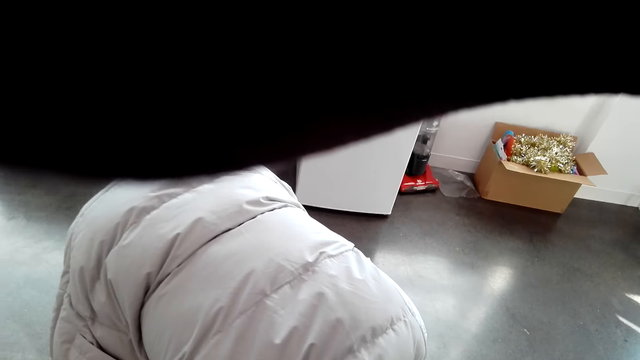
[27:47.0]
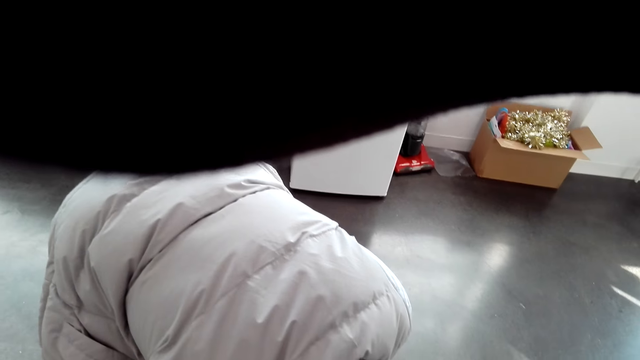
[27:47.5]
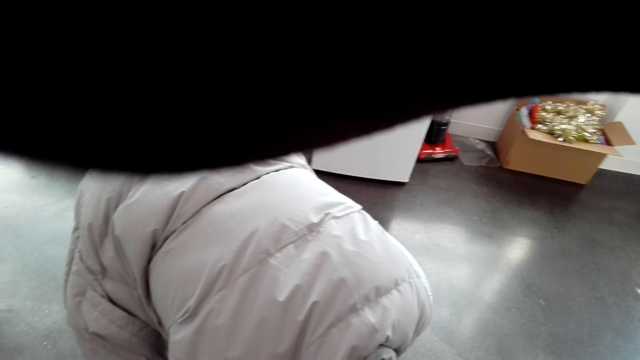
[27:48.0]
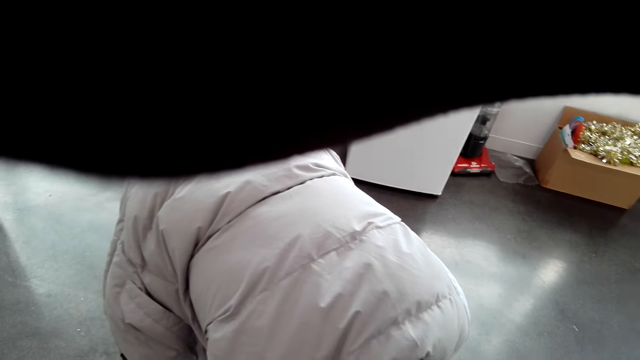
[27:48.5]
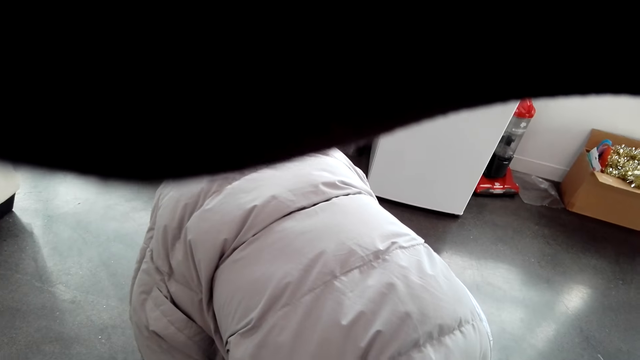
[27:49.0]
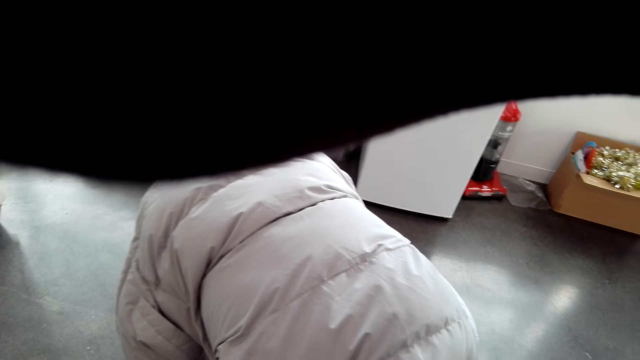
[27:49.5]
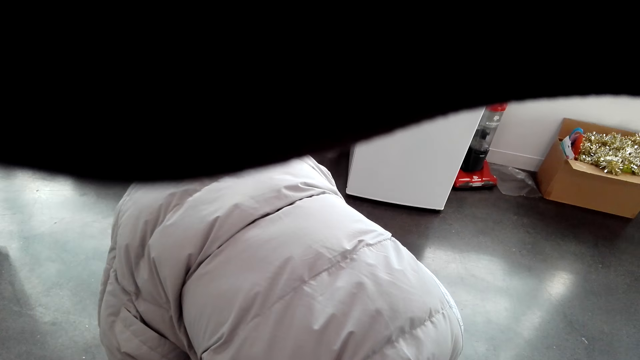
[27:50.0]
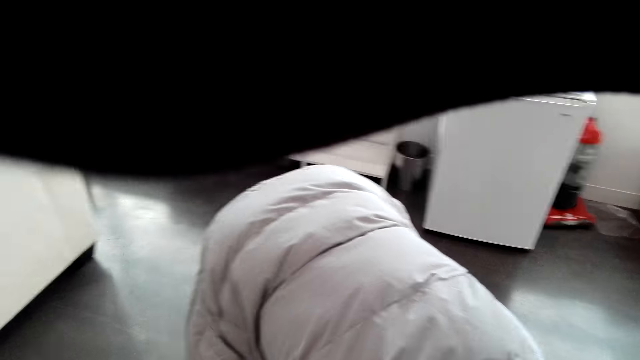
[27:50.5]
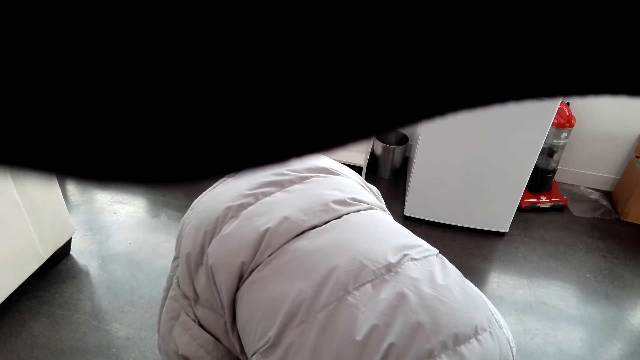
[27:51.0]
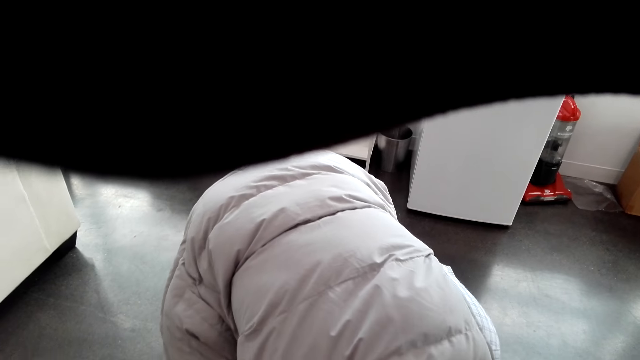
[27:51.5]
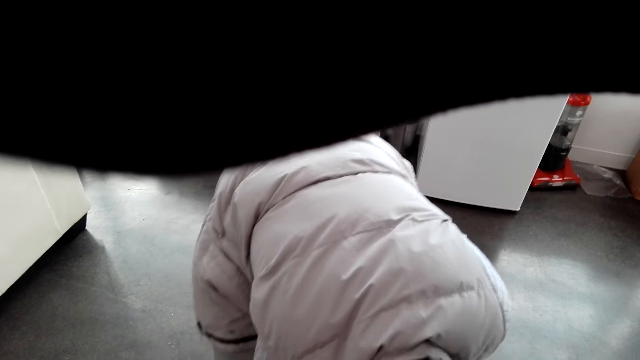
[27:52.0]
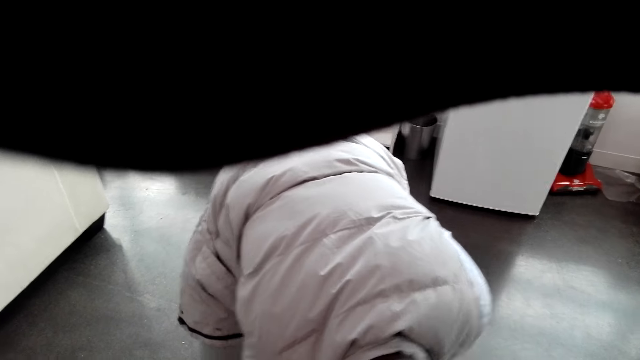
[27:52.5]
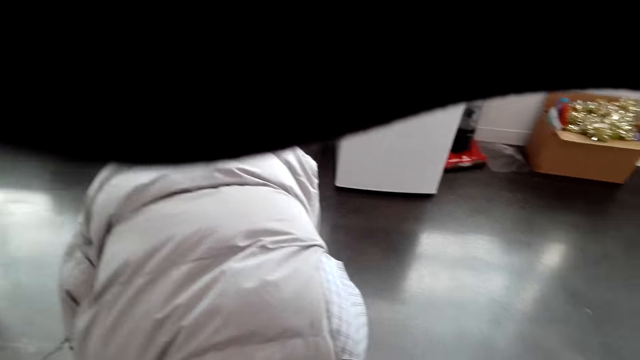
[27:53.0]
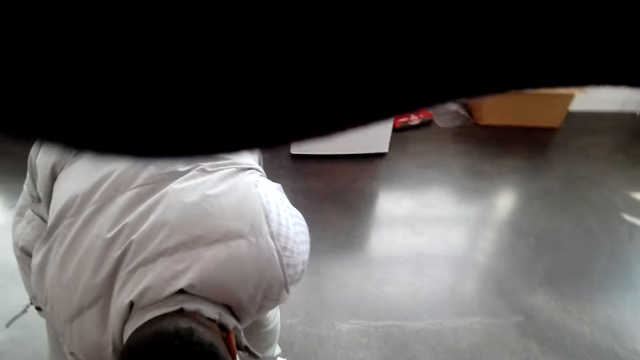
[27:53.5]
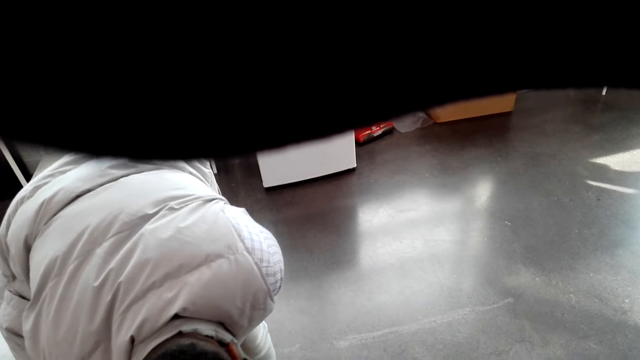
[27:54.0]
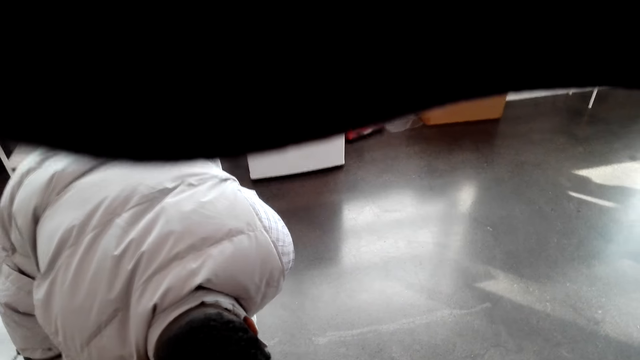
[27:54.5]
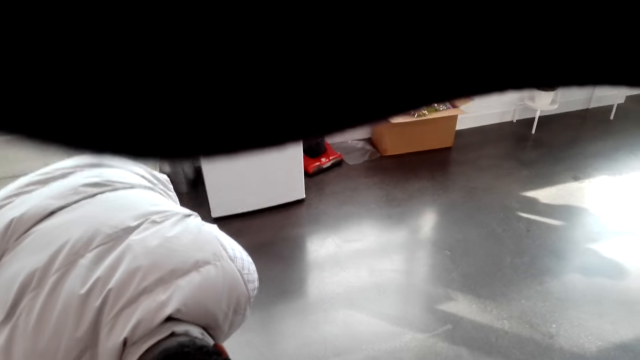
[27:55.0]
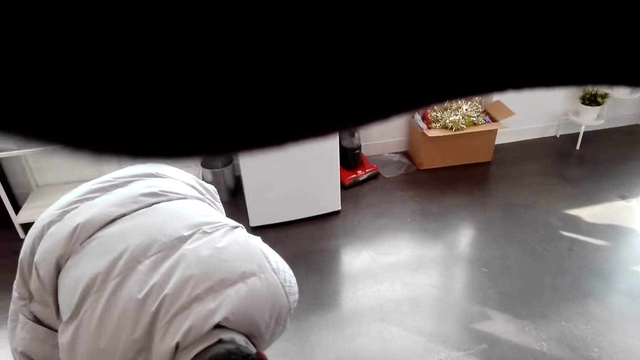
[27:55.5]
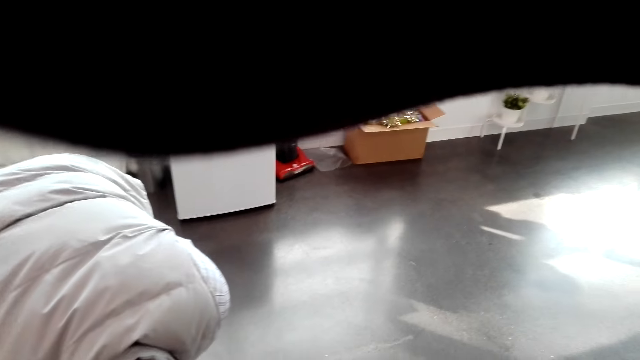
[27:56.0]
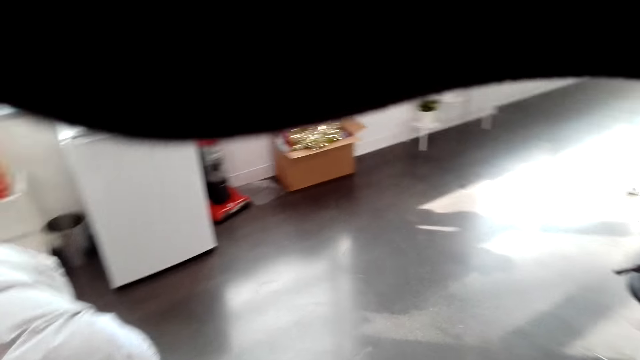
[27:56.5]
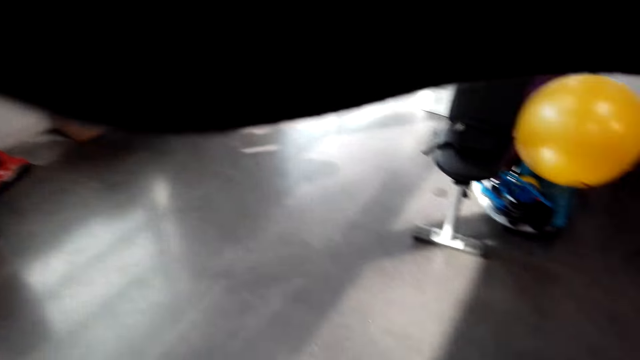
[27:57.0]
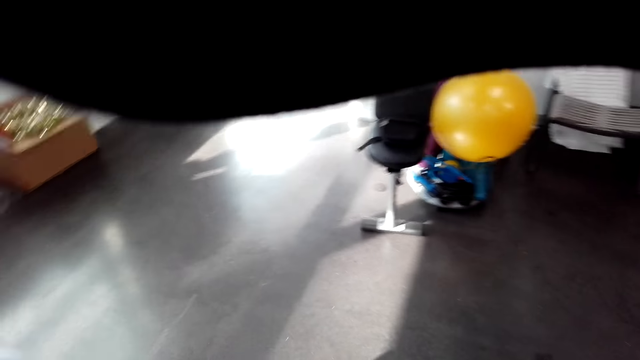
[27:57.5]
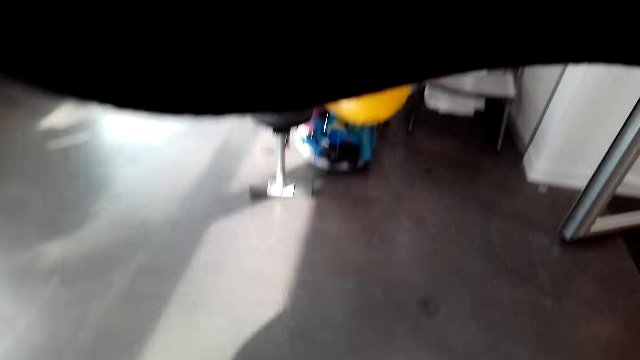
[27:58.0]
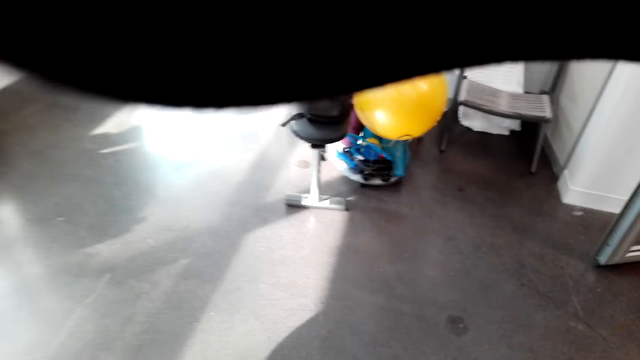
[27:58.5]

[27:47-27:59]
The camera wearer looks around the floor.

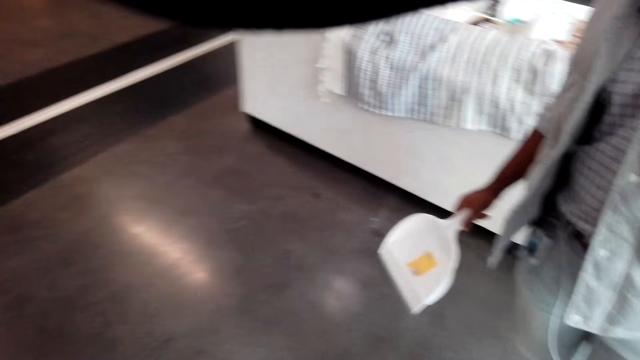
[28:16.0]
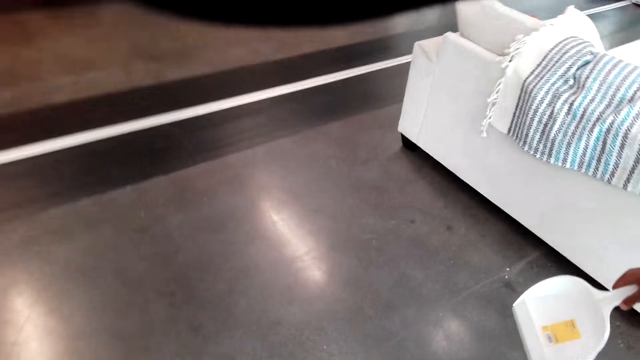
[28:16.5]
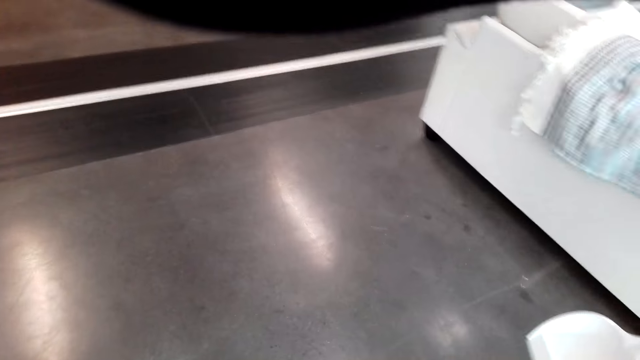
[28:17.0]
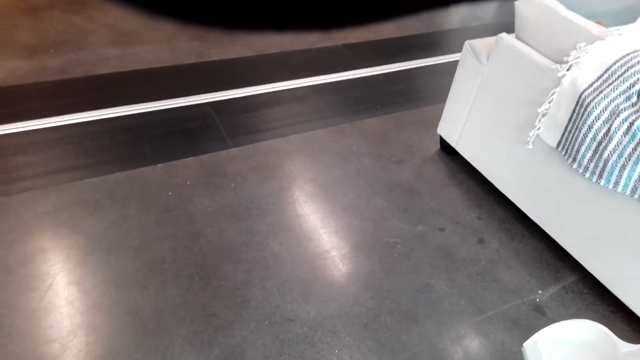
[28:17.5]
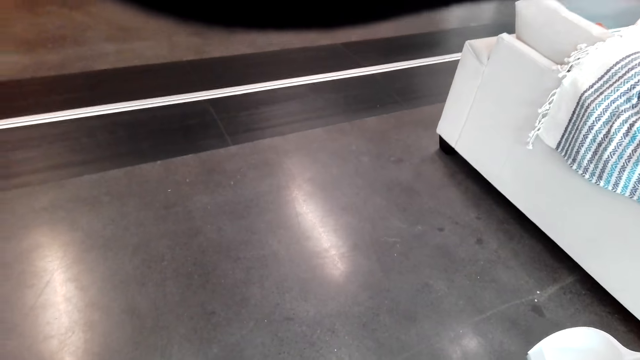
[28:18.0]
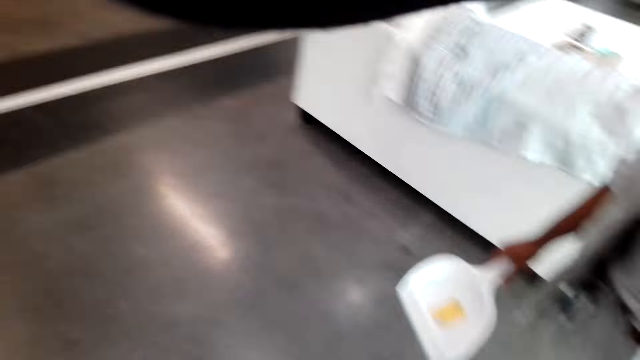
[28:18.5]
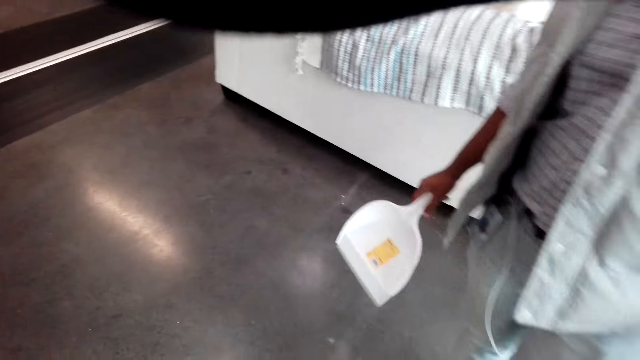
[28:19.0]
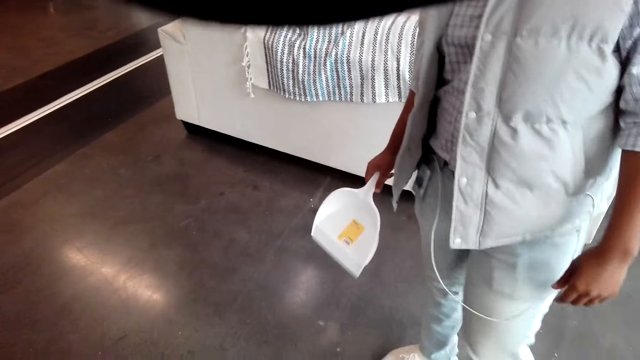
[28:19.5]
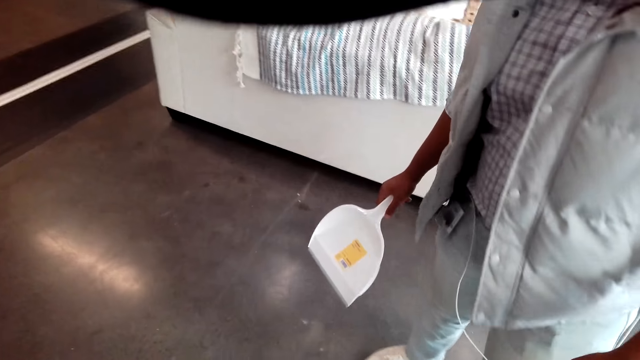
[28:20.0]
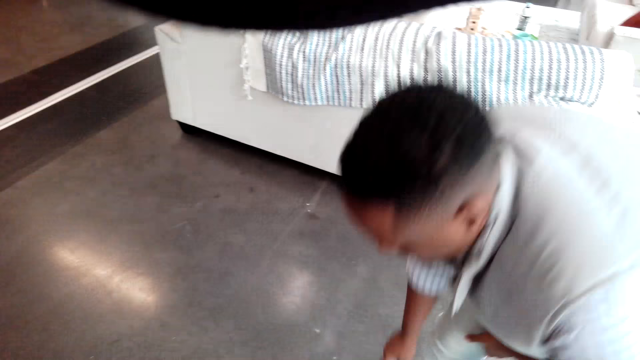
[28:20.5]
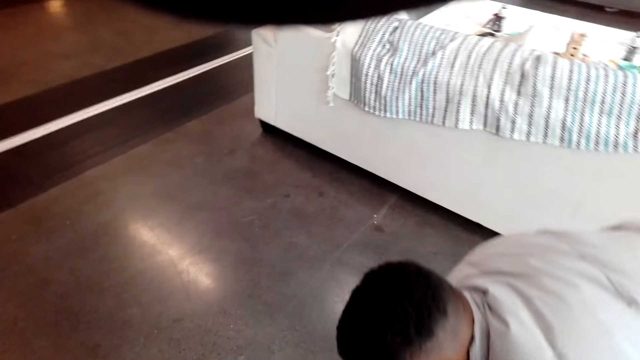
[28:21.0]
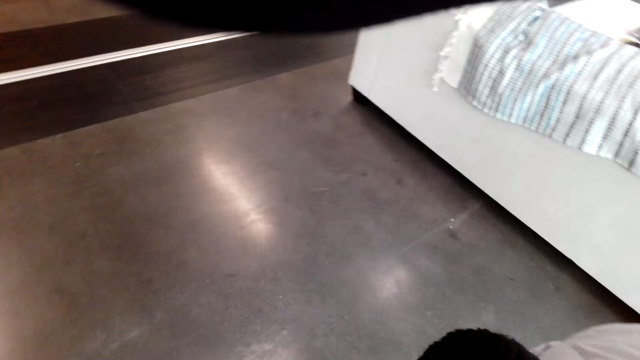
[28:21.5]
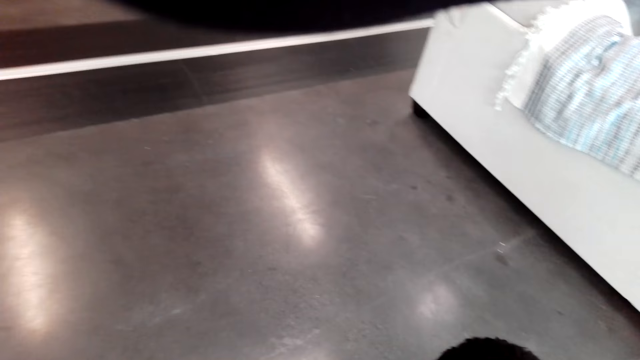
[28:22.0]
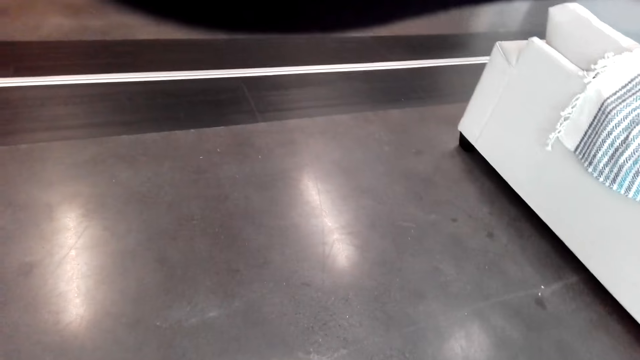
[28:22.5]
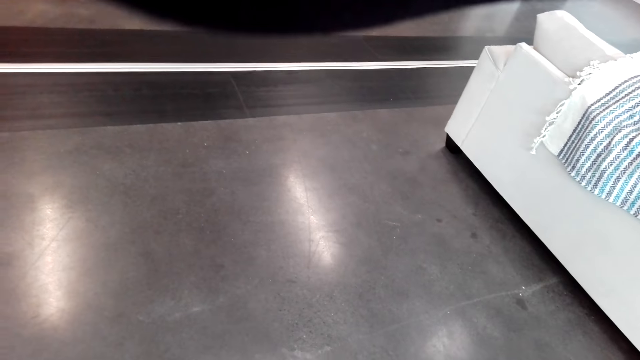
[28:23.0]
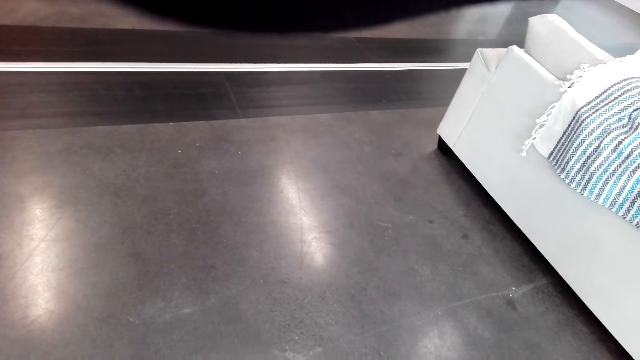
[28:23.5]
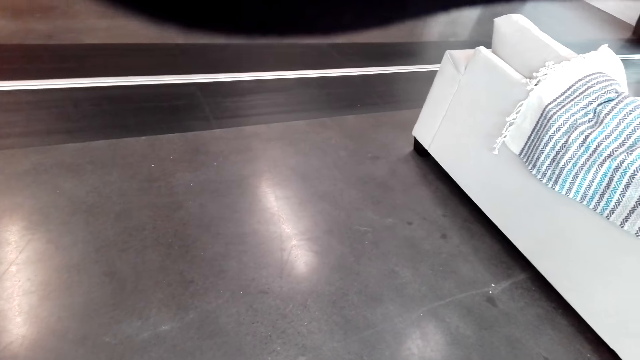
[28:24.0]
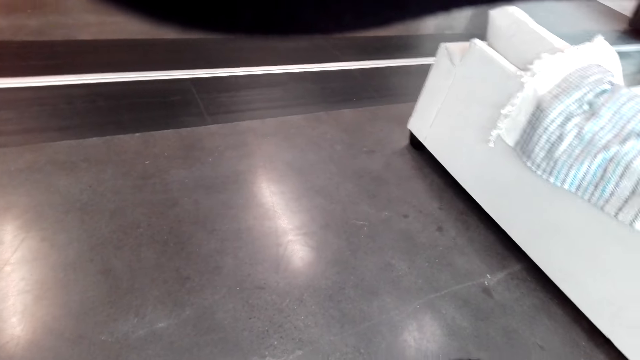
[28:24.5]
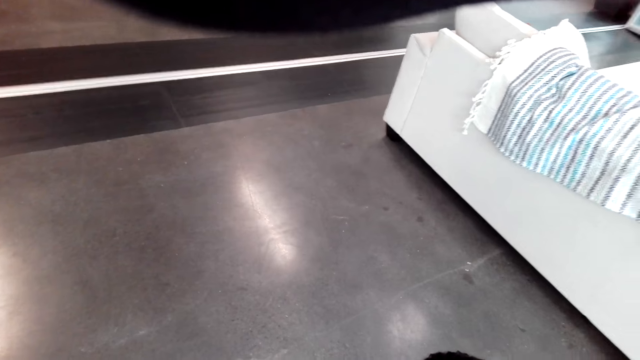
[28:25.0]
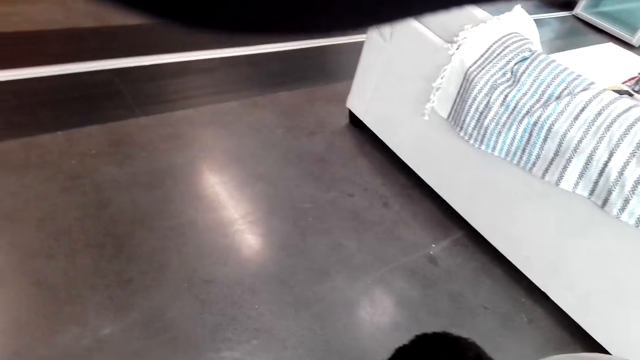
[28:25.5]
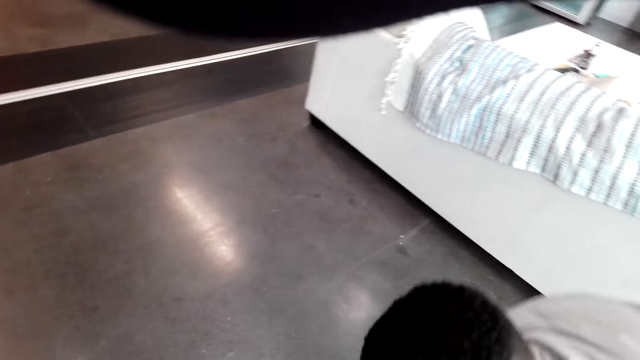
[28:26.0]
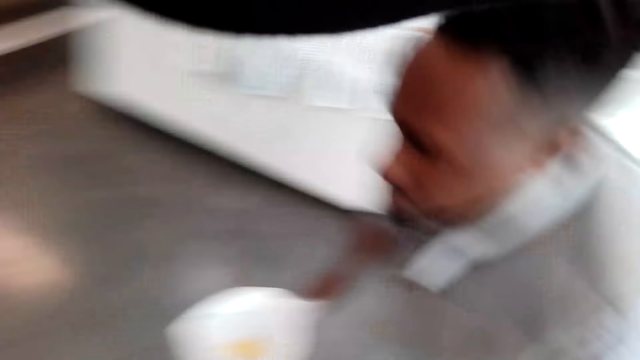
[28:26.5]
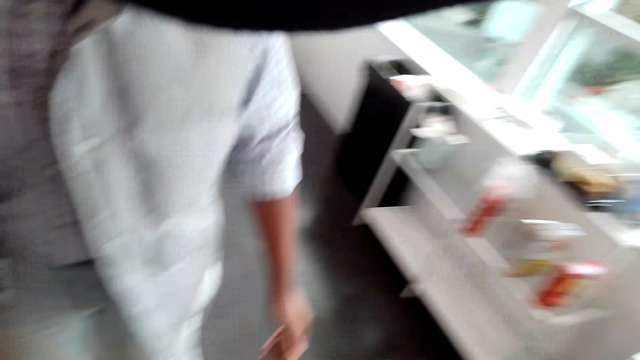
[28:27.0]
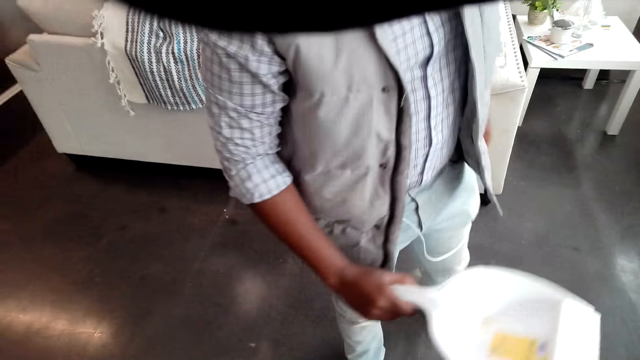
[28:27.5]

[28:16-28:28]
The camera wearer looks around the floor. A man bends towards the floor. The camera wearer looks around the floor. The man stands upright.
